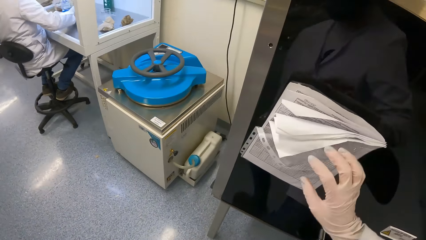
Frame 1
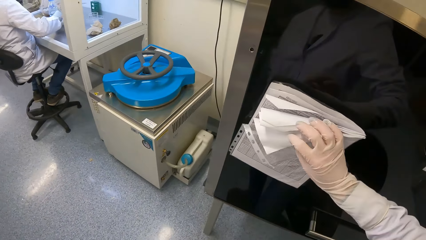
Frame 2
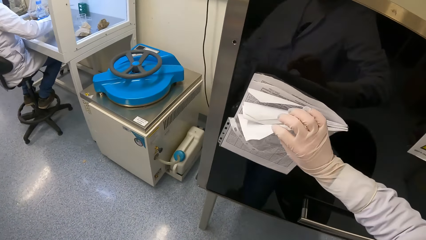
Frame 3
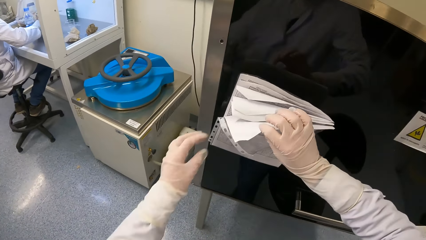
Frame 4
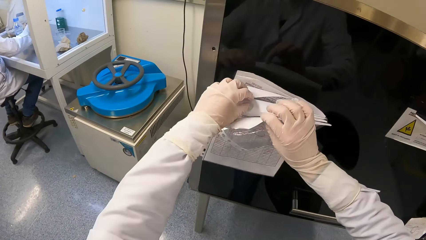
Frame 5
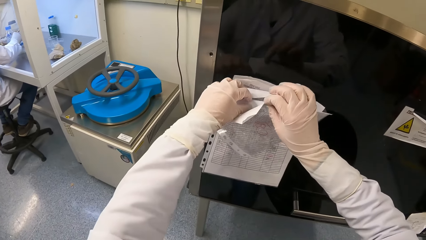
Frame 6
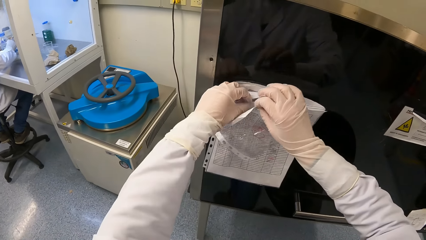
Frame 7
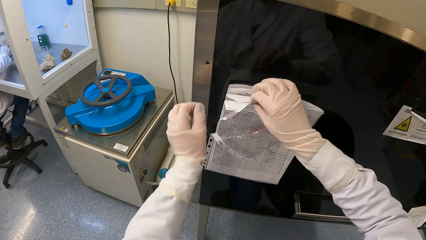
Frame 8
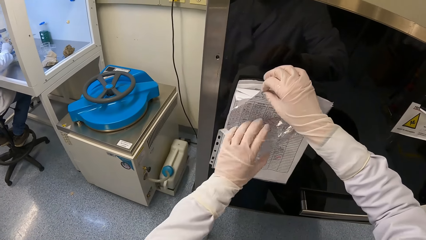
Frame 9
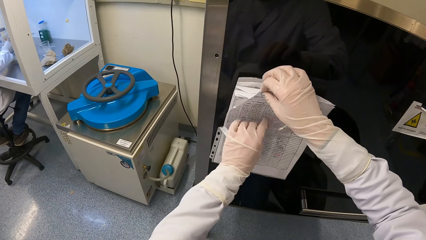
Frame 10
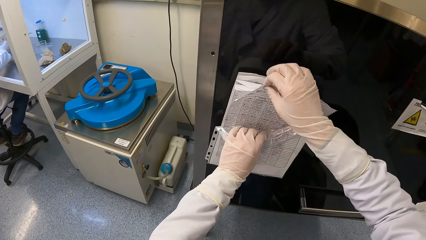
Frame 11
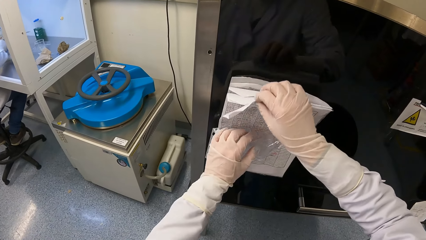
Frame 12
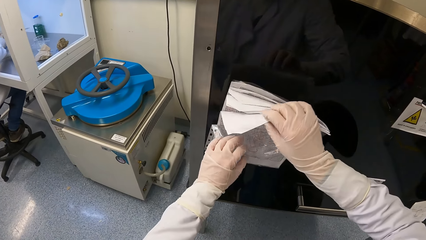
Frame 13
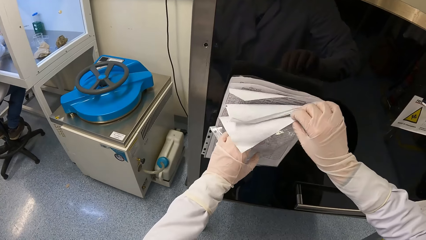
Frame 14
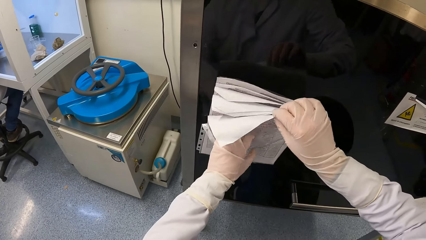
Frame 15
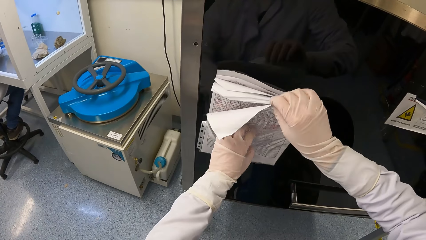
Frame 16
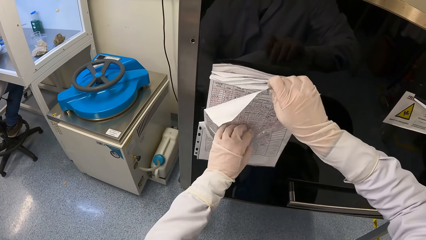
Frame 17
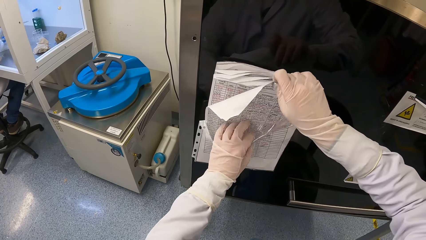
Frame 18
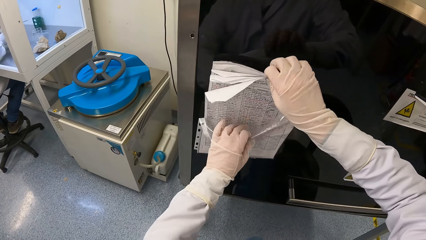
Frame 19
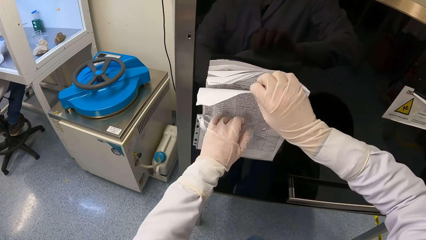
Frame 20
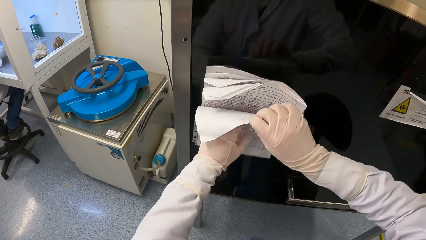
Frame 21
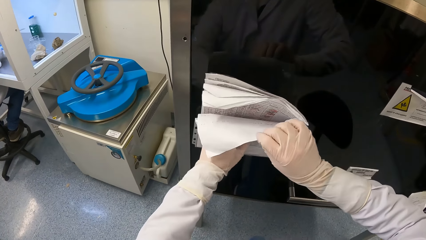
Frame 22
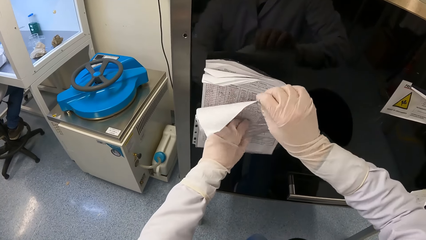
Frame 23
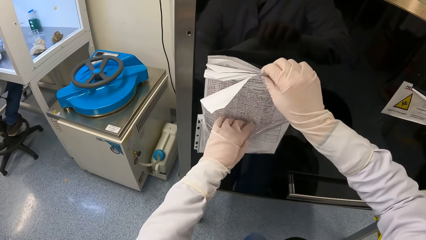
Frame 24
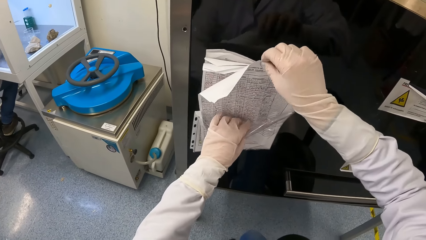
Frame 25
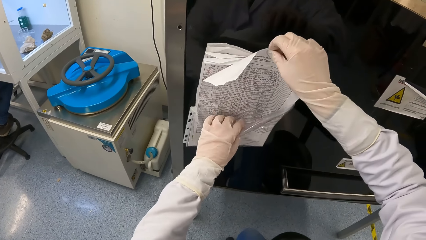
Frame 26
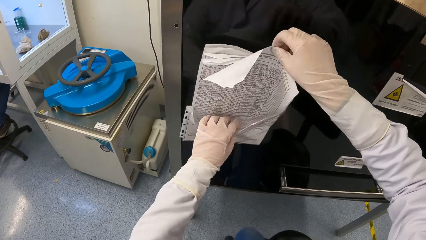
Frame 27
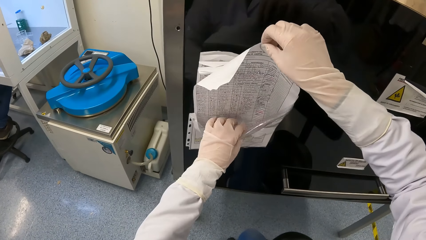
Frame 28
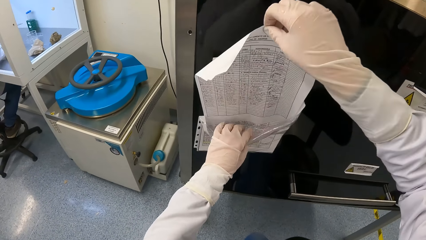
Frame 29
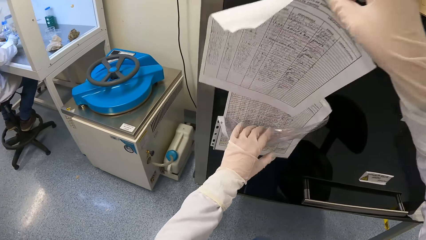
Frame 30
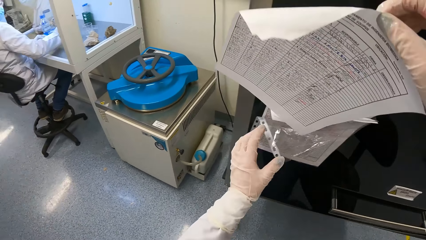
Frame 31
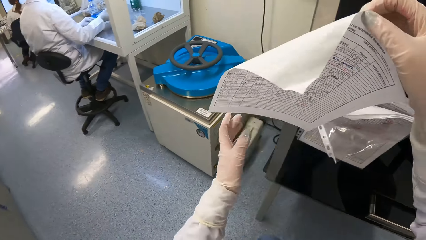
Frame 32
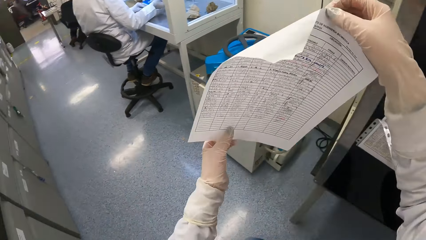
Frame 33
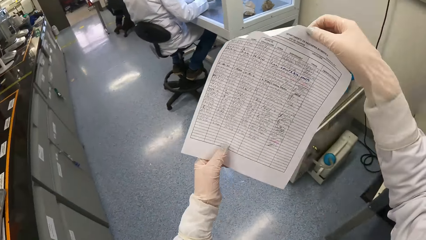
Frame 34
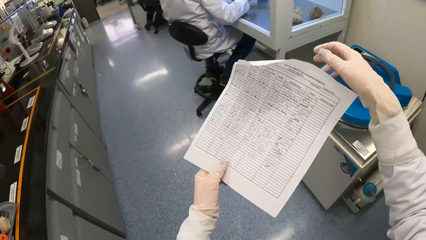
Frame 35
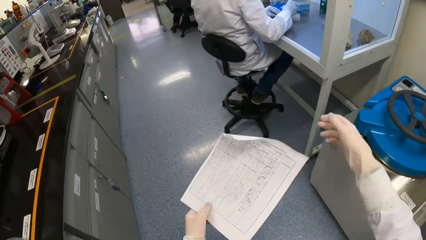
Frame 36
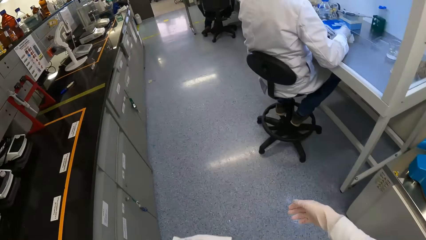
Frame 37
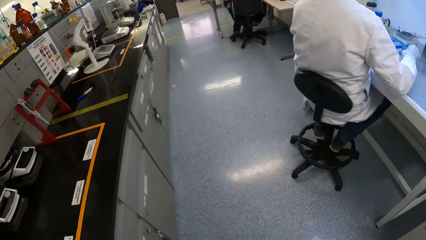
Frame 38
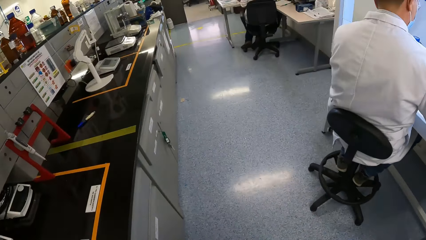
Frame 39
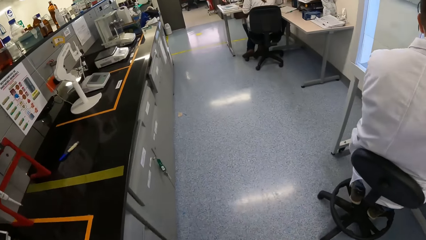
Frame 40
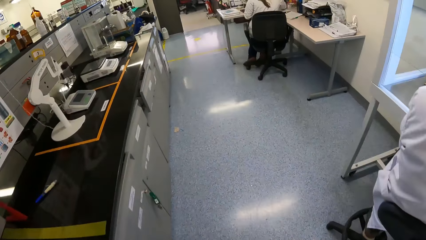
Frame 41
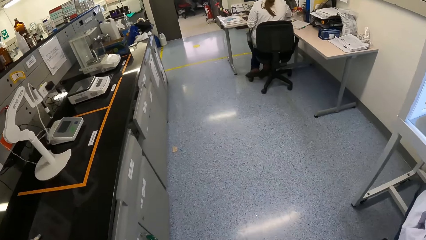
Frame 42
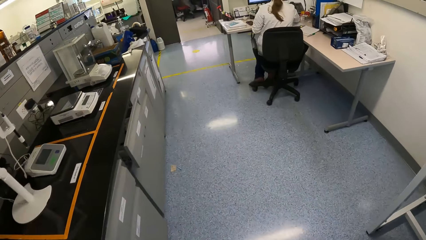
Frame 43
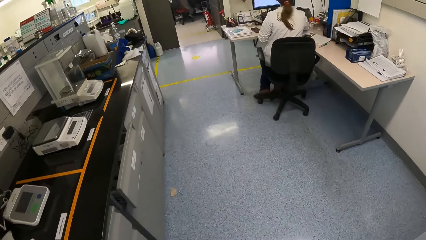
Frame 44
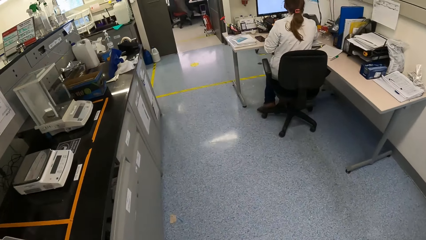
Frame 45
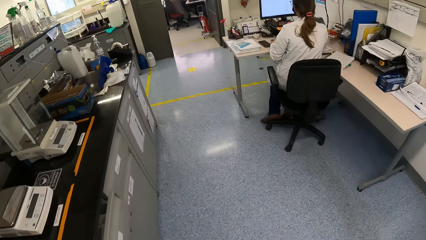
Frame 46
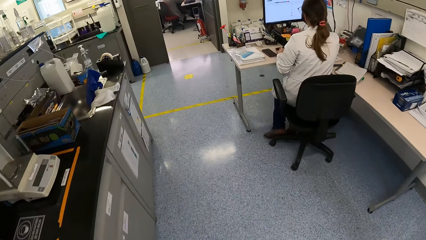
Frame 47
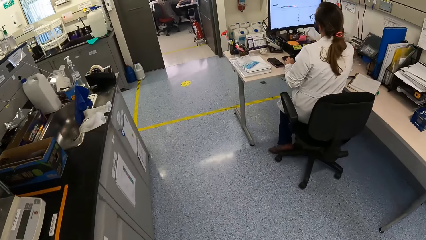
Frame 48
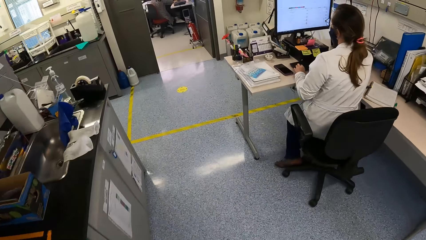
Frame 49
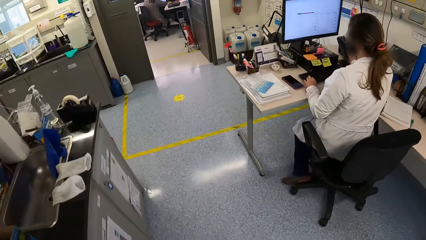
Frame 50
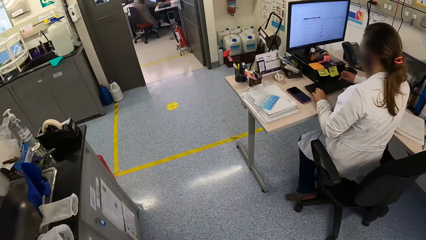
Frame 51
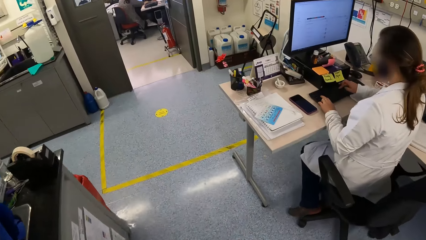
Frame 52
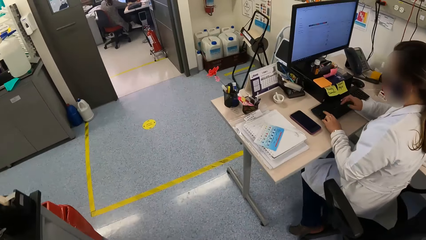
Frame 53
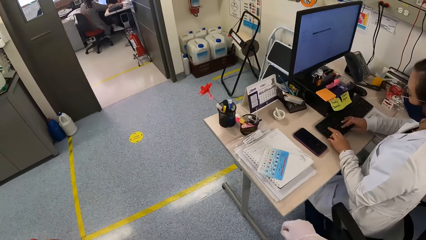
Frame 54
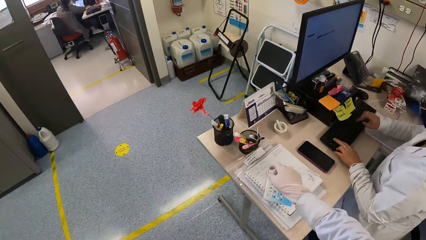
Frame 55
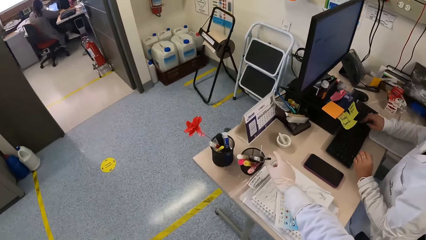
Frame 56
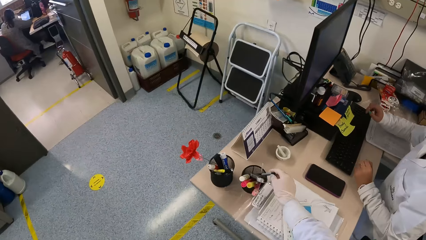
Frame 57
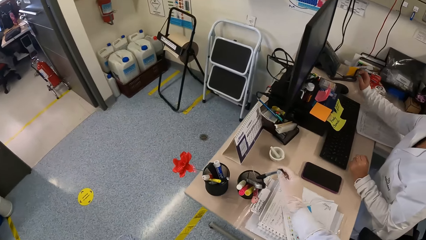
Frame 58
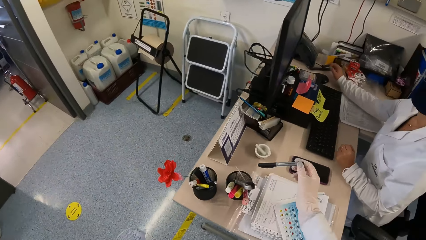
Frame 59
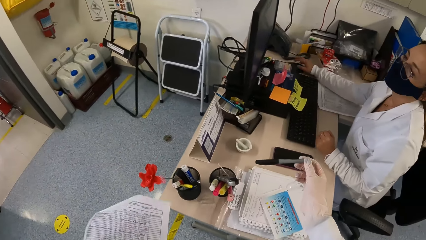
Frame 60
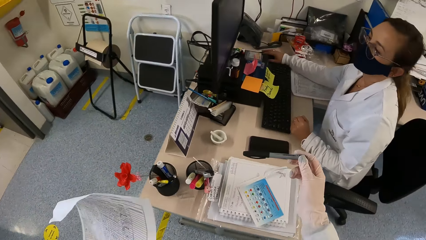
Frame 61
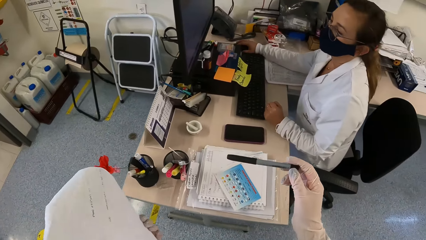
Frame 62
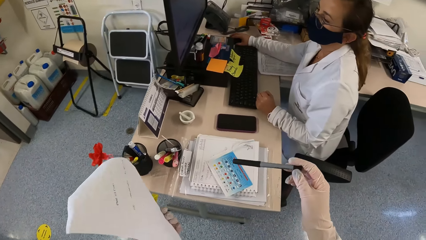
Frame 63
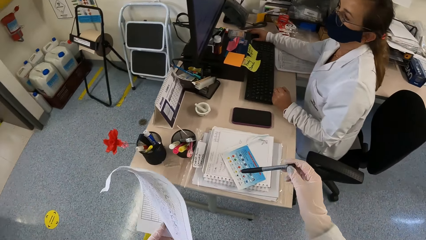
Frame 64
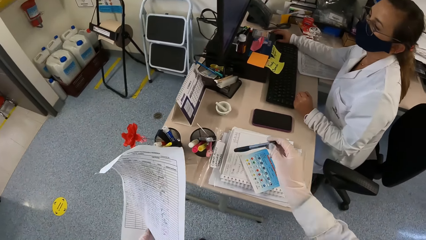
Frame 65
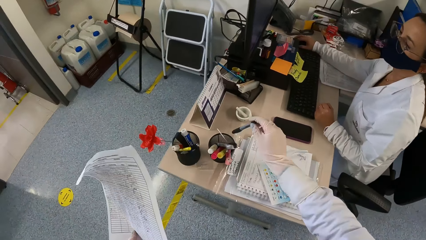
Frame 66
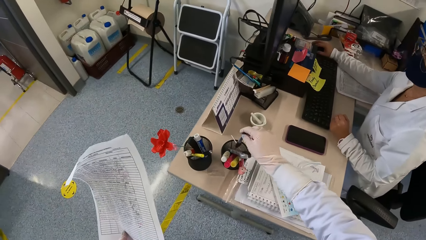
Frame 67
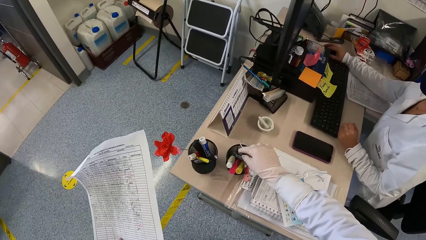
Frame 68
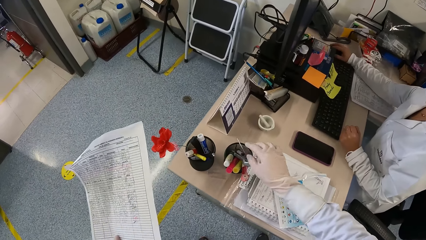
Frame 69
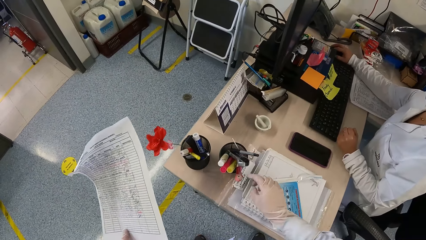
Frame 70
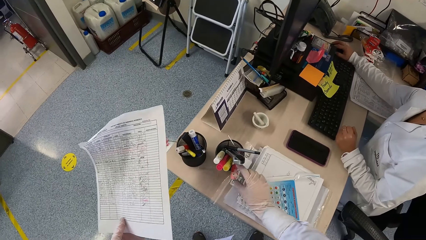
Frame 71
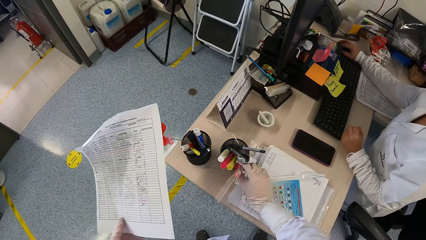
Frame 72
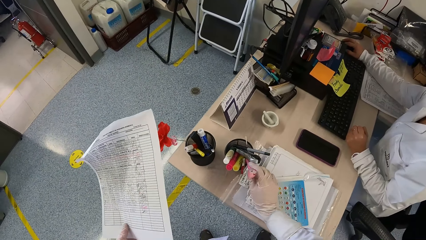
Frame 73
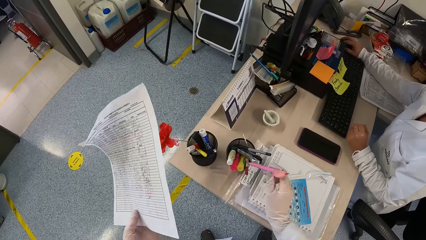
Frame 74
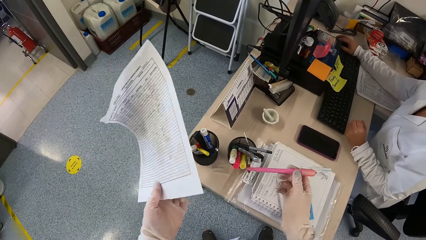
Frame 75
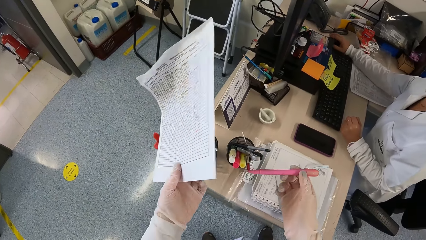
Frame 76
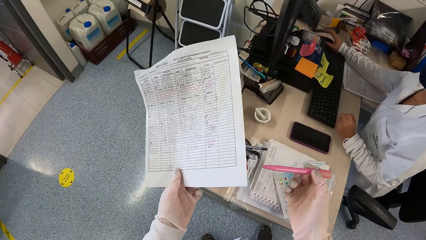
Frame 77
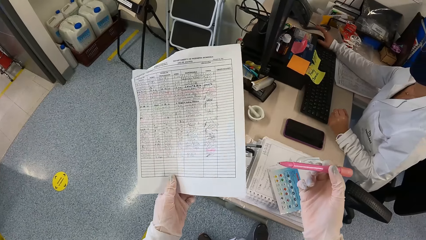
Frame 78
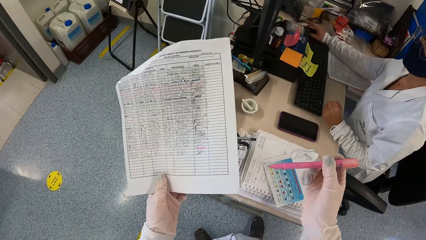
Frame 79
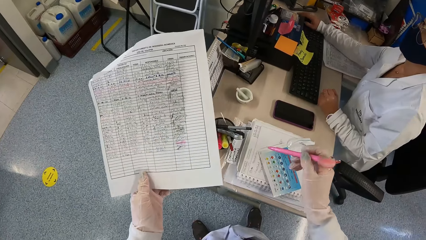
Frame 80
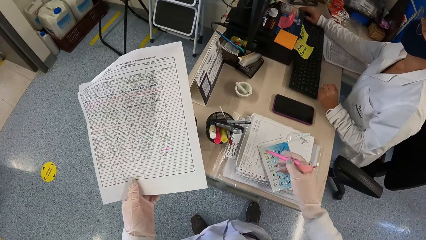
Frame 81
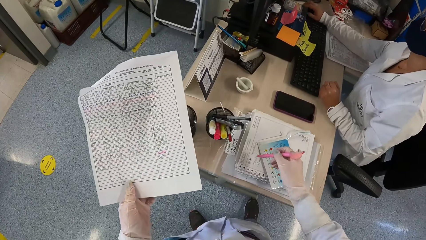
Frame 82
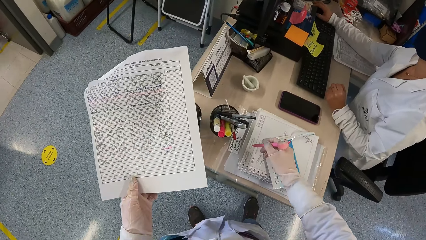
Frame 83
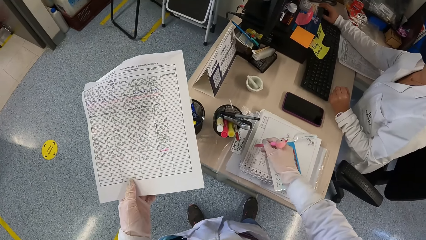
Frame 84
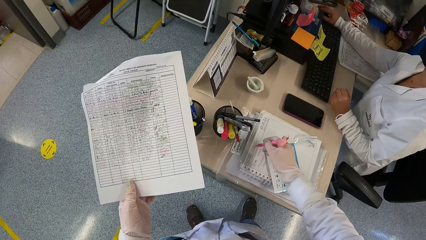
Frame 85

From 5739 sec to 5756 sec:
The camera wearer stands up. She holds a paper in a plastic document holder on a biosafety cabinet with her right hand. She picks up the papers with the right hand. She holds the paper in the plastic document holder on the biosafety cabinet with her left hand. She holds the plastic document holder on the biosafety cabinet with her left hand. She removes the paper from the plastic document holder on the biosafety cabinet with her right hand. She holds the paper with both hands. She walks ahead. She picks up a pen from a pen holder on the table with her right hand. She drops the pen in the pen holder on the table with her right hand. She picks up the pen from the pen holder on the table with her right hand.
